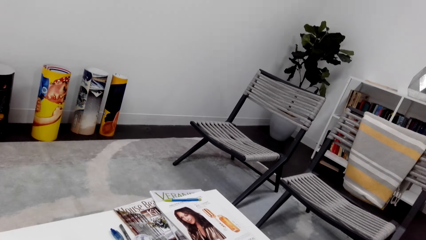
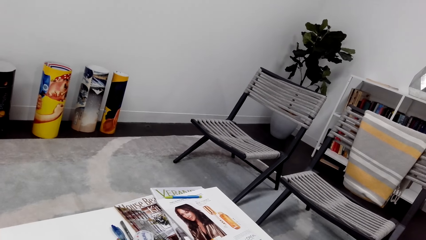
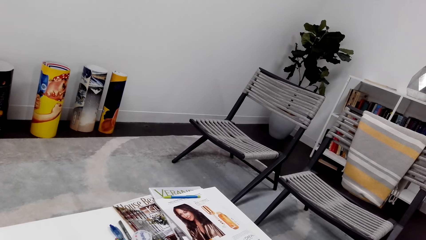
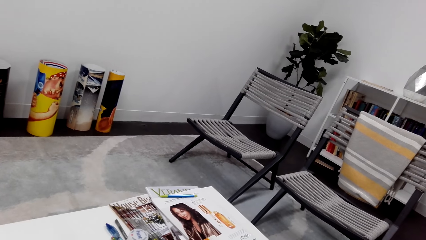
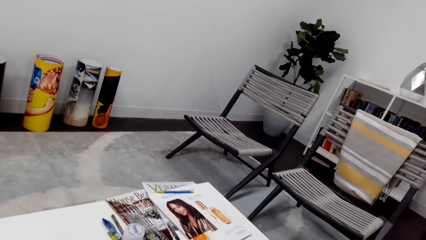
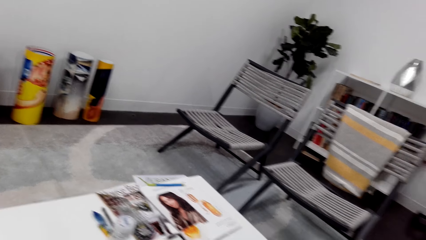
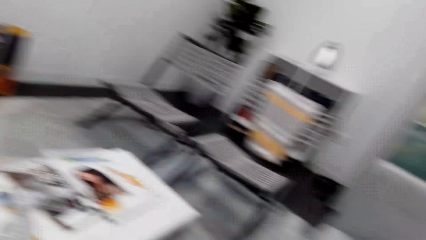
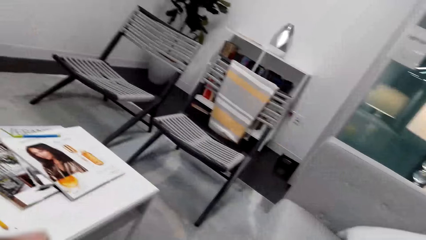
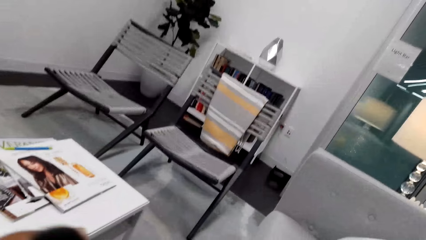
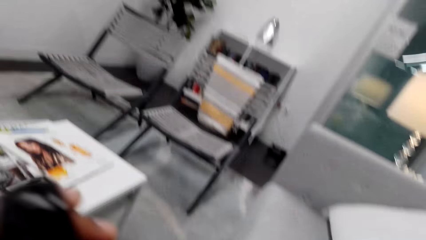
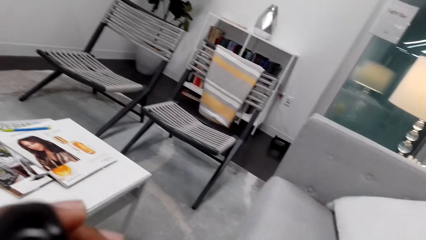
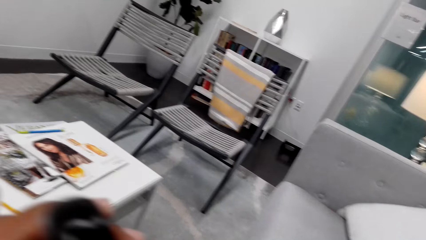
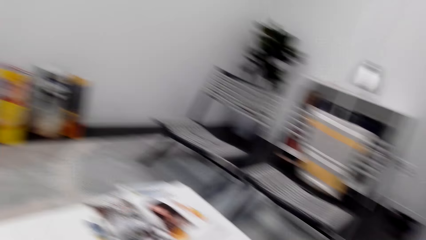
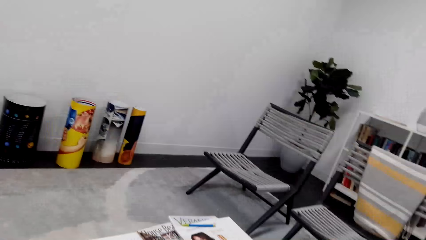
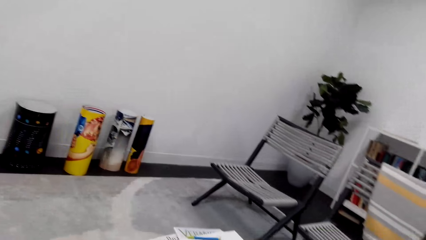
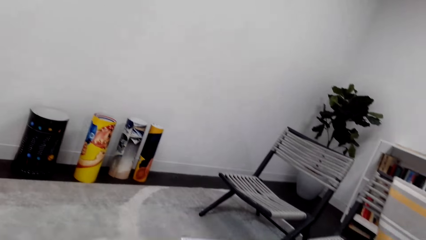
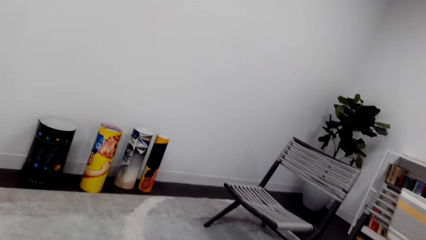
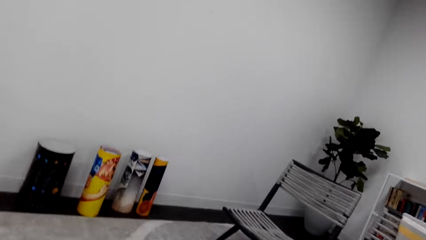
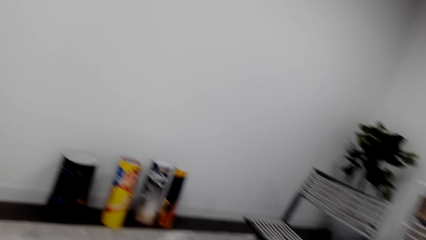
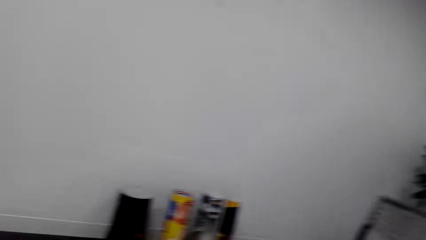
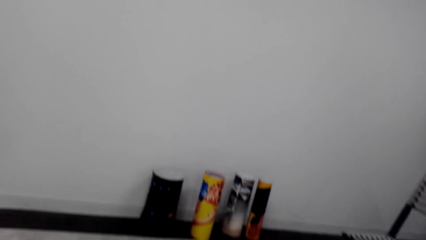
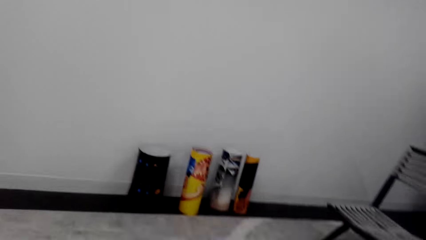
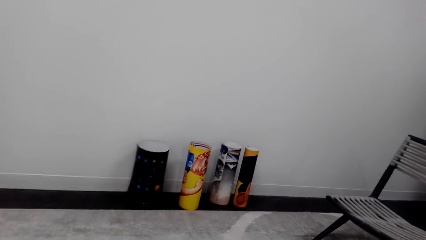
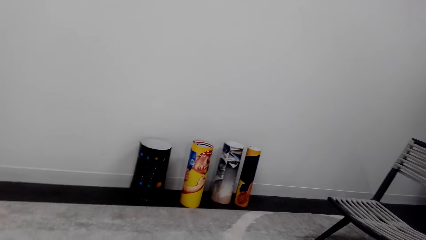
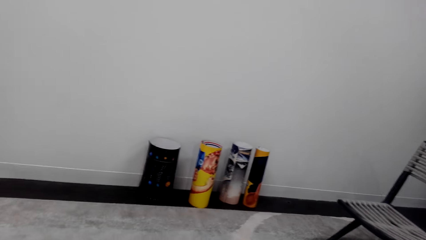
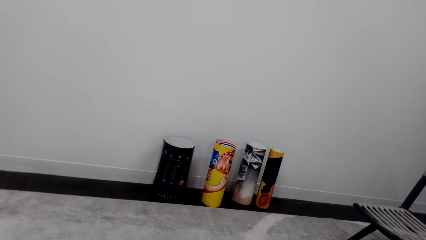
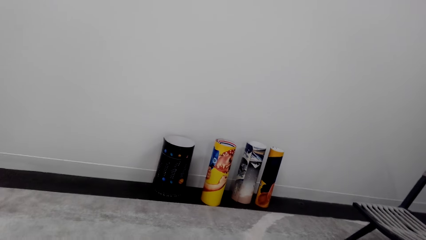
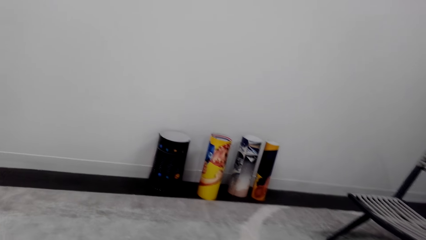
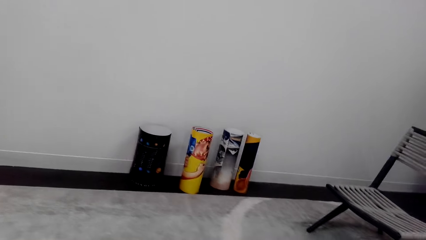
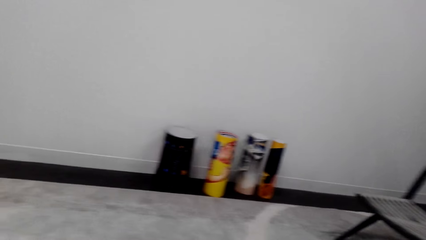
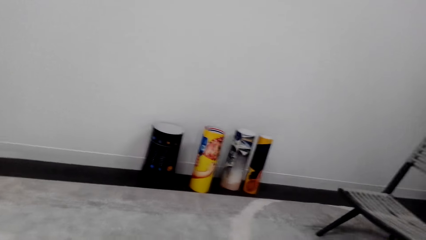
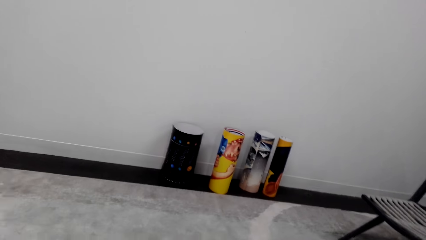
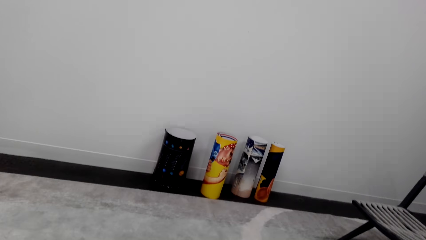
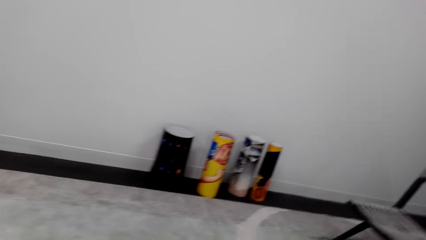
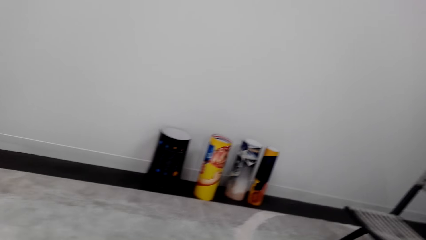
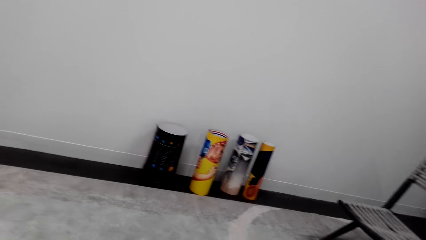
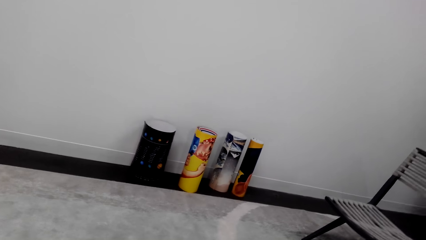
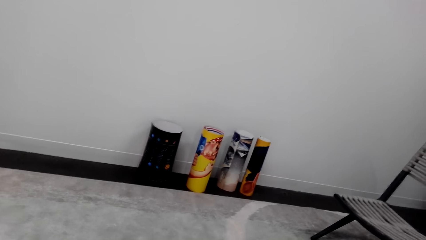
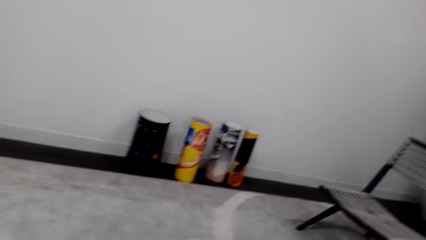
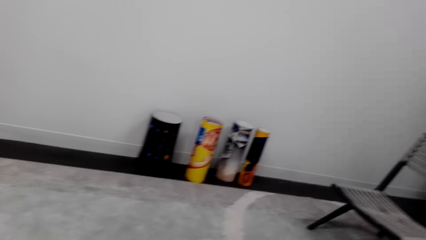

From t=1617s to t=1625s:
The camera wearer holds the phone with his left hand. He lifts the phone. He looks around. He sits on the chair on the floor.

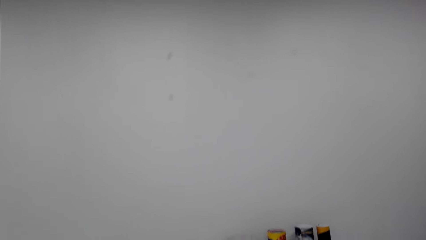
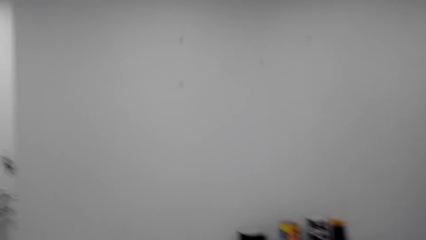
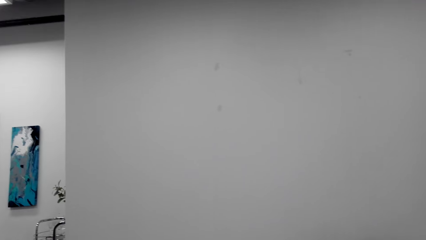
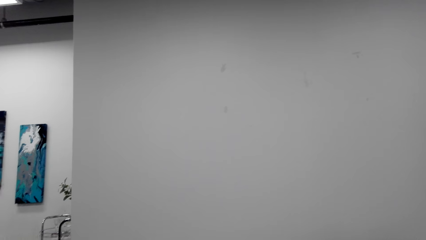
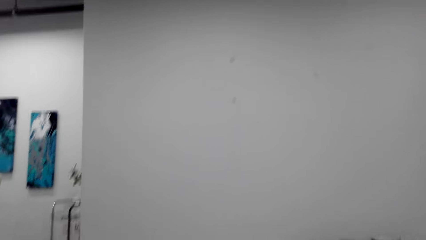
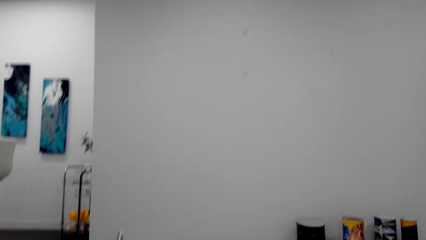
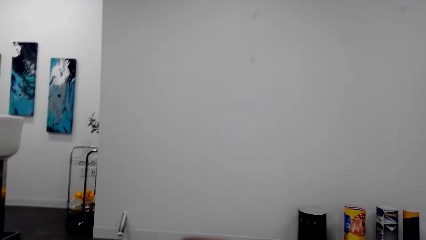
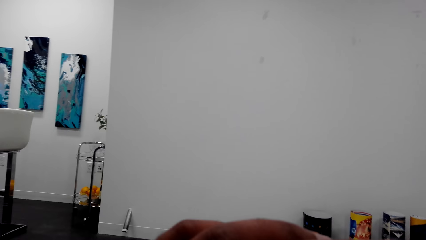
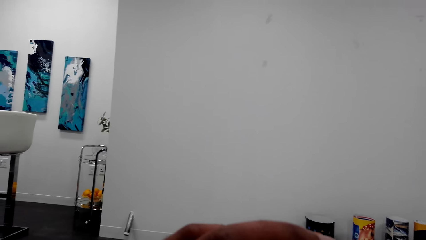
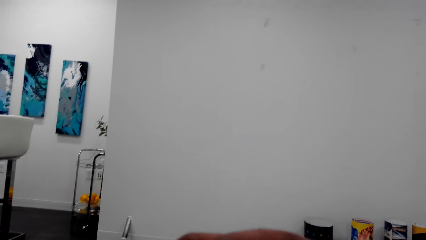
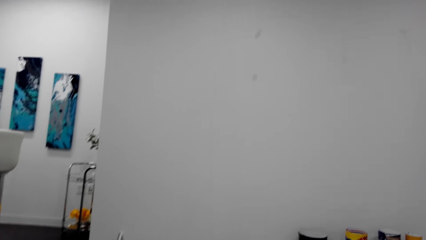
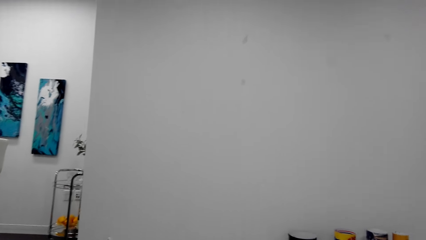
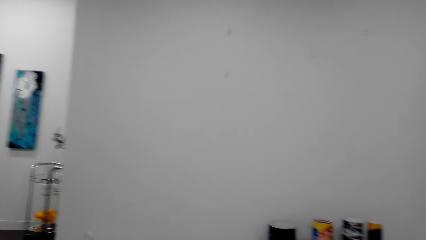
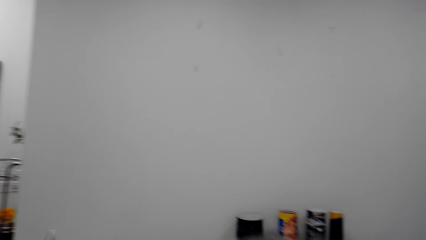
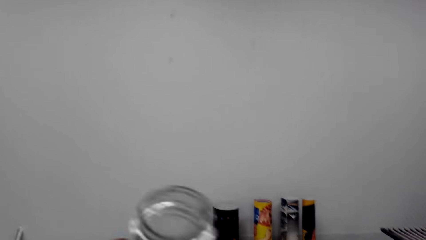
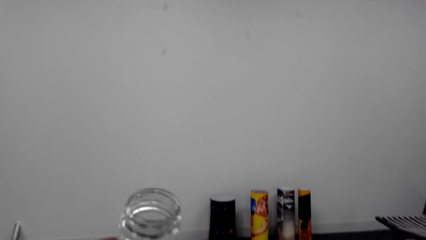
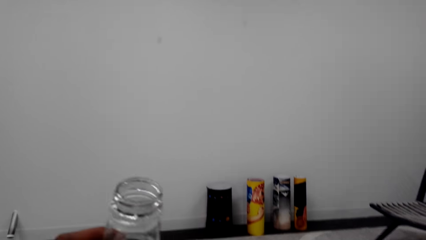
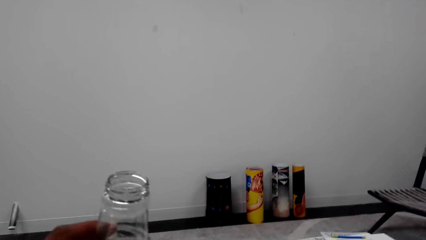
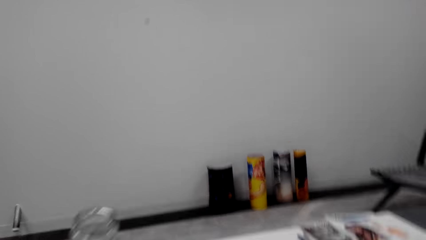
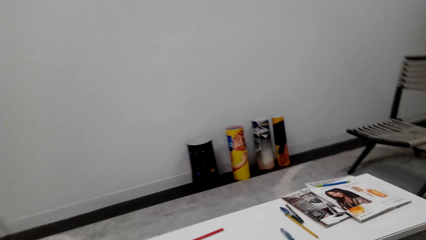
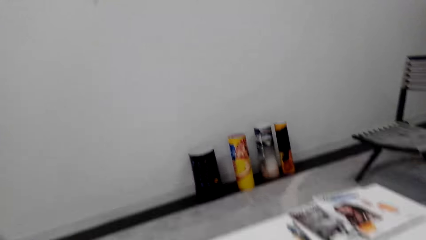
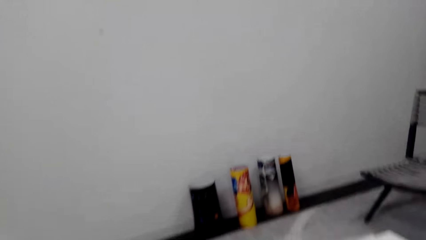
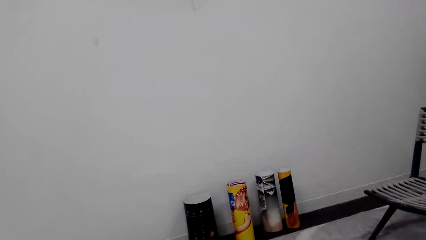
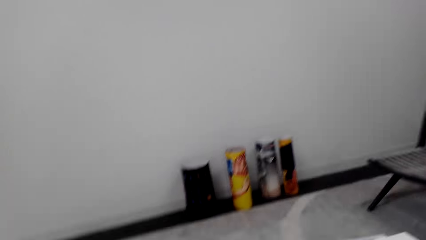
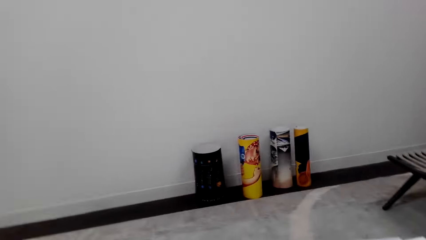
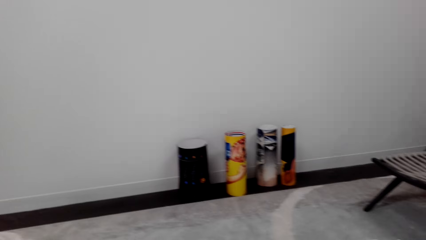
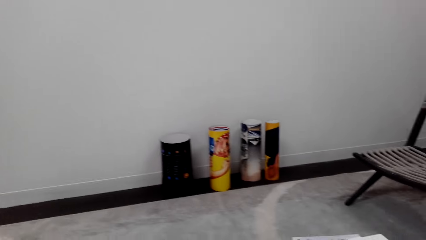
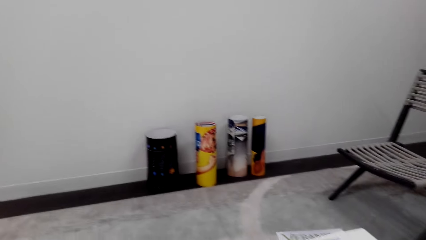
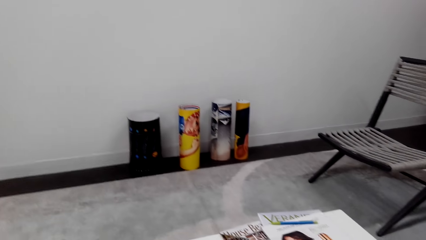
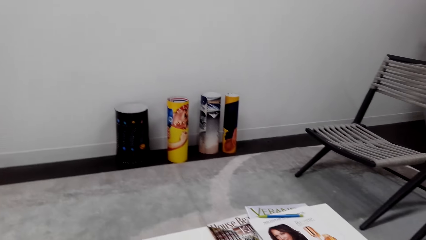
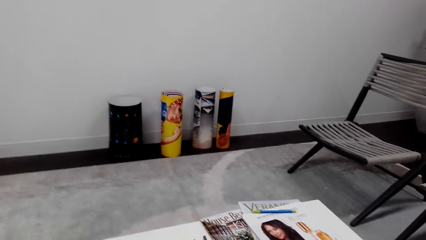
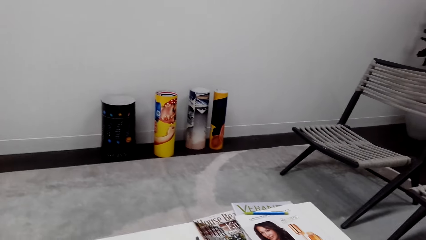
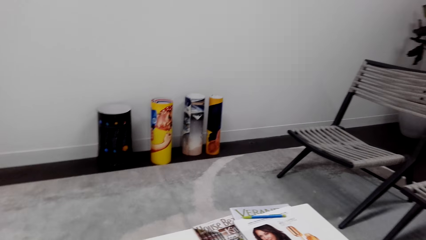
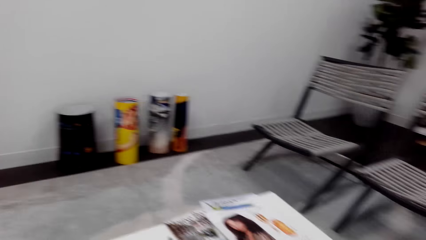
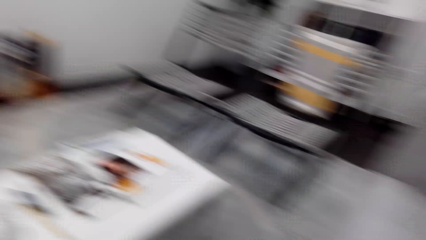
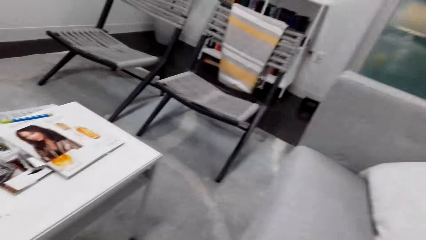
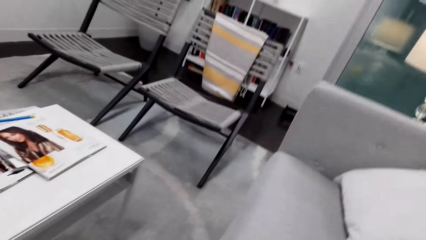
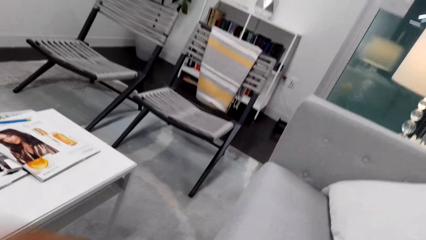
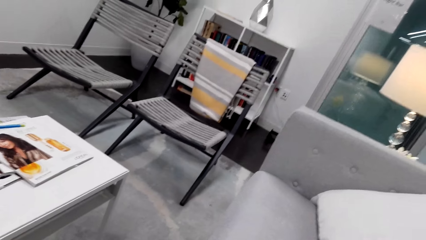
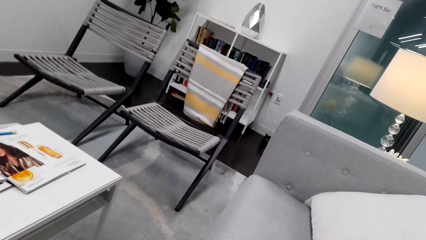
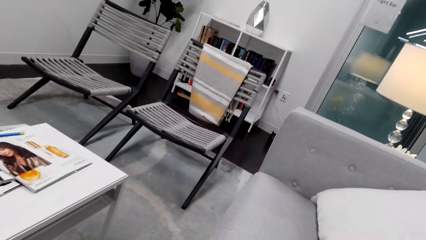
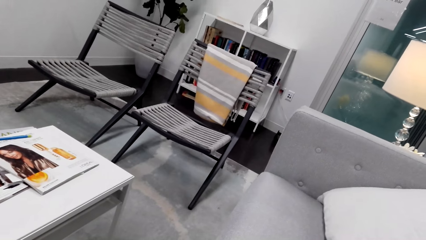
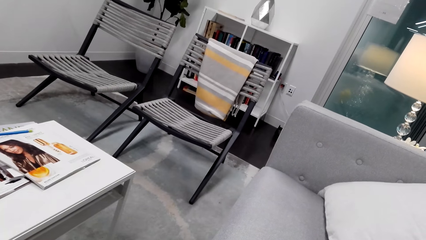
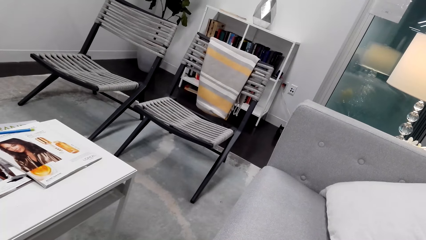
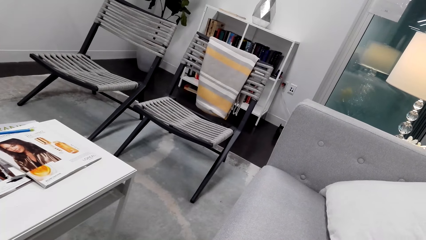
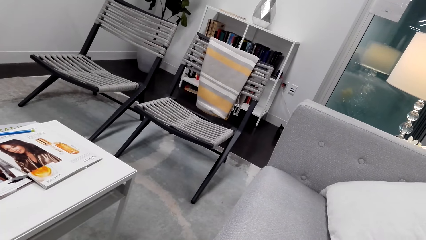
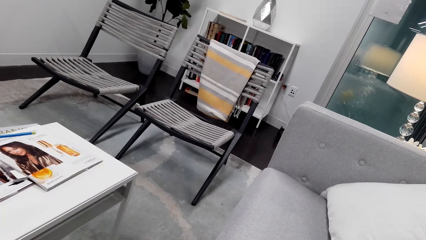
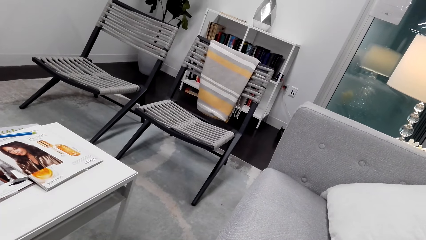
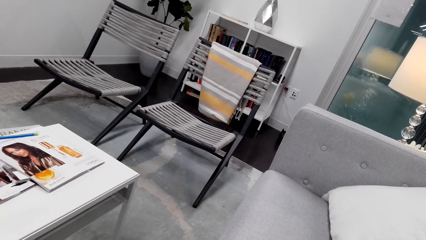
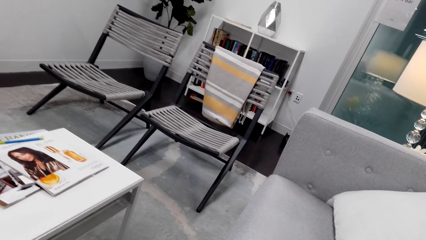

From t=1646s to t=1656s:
The camera wearer lifts the left hand. They look around. They lift a bottle. They move the bottle. They look around.
